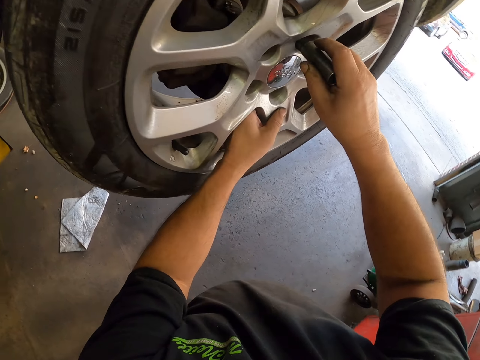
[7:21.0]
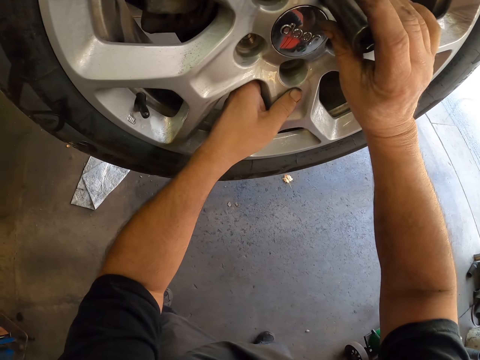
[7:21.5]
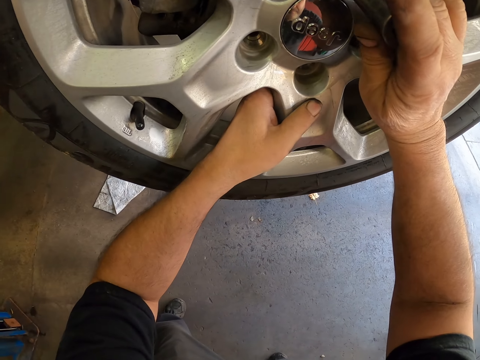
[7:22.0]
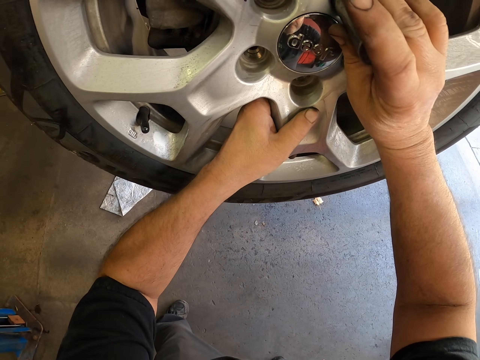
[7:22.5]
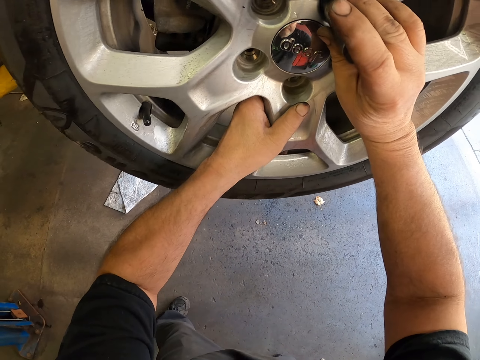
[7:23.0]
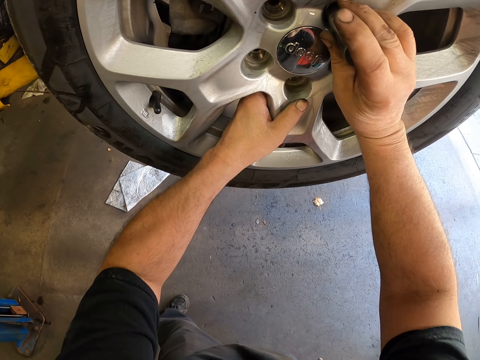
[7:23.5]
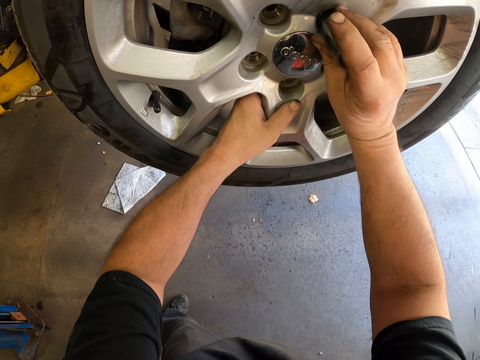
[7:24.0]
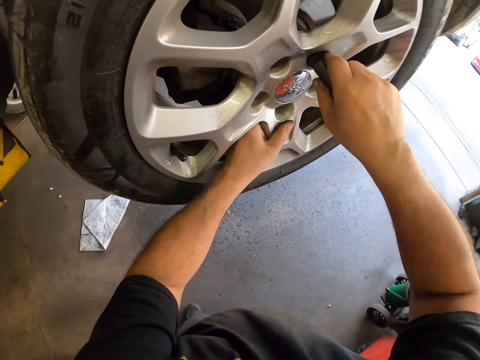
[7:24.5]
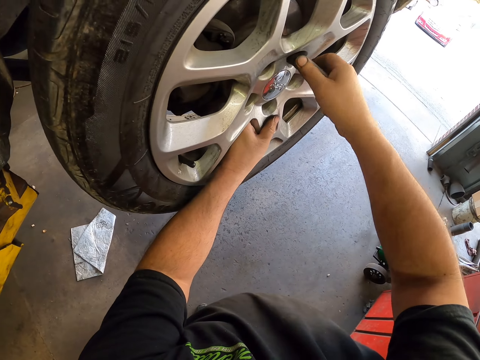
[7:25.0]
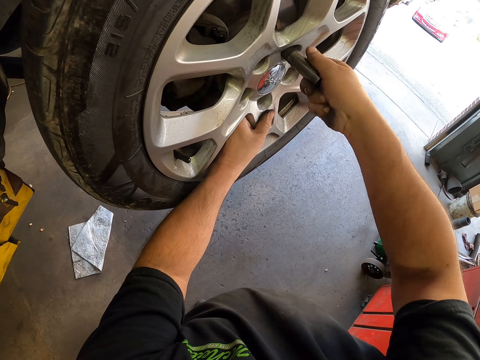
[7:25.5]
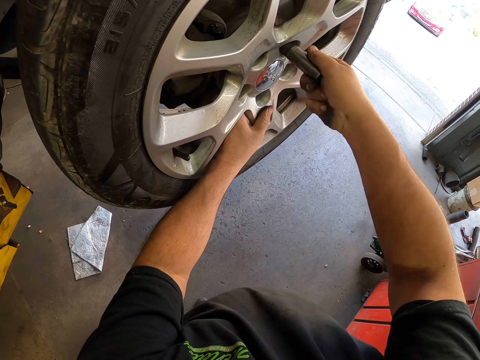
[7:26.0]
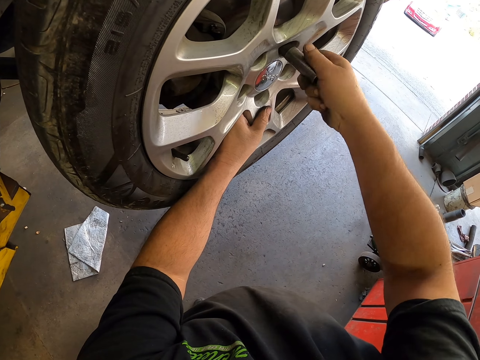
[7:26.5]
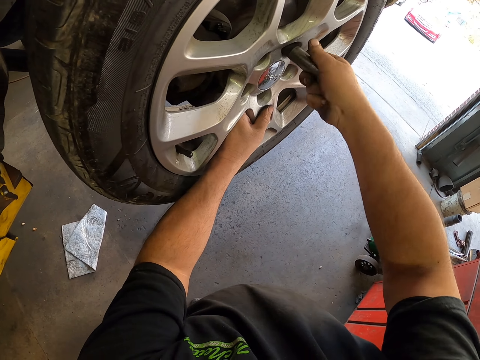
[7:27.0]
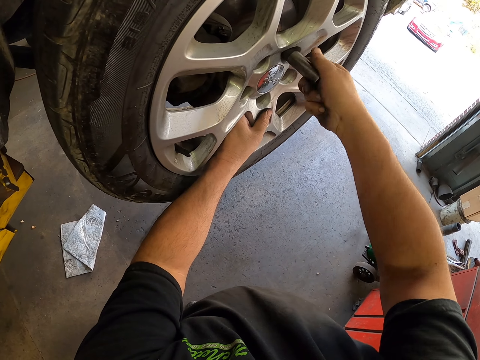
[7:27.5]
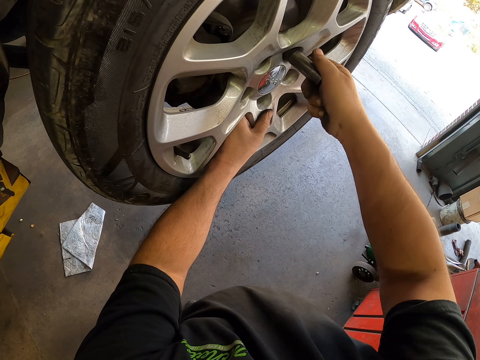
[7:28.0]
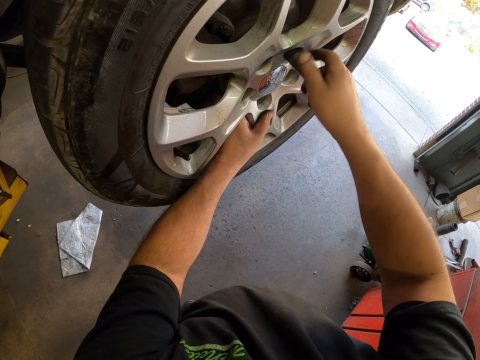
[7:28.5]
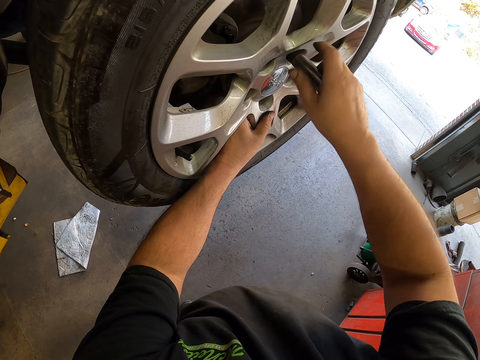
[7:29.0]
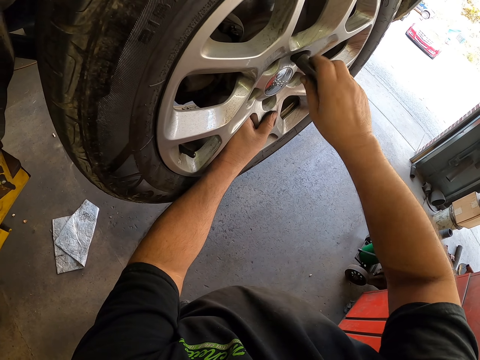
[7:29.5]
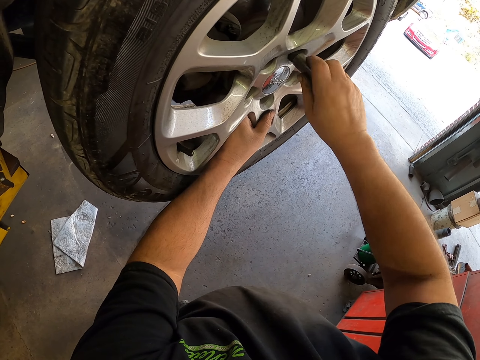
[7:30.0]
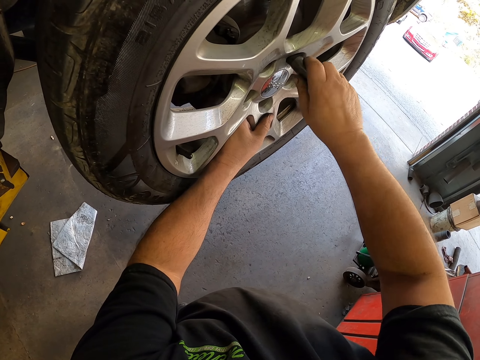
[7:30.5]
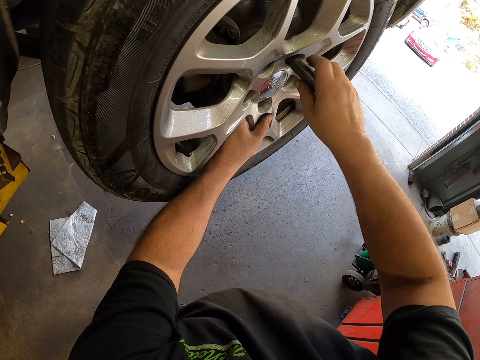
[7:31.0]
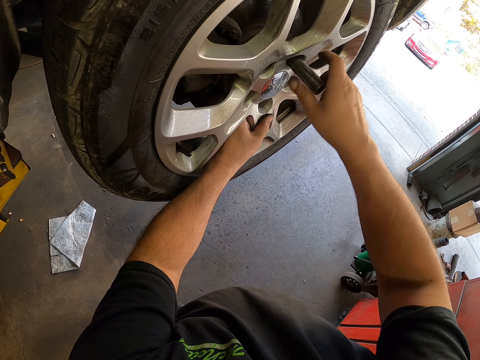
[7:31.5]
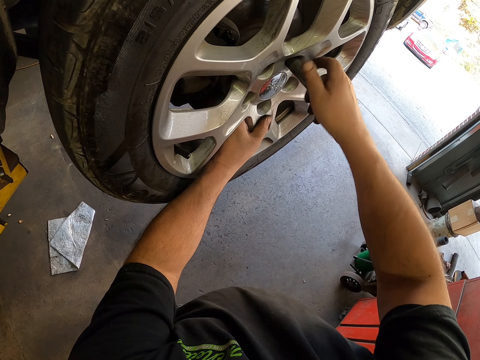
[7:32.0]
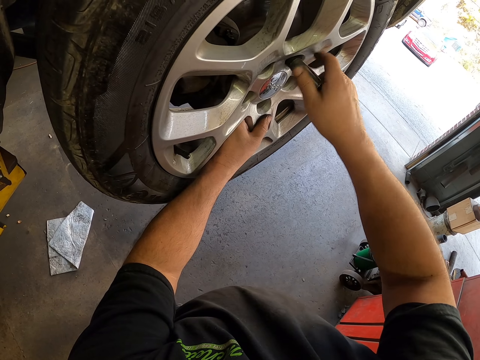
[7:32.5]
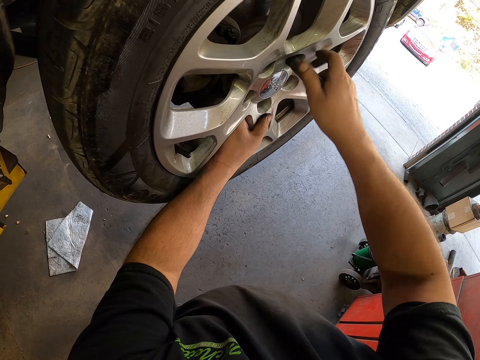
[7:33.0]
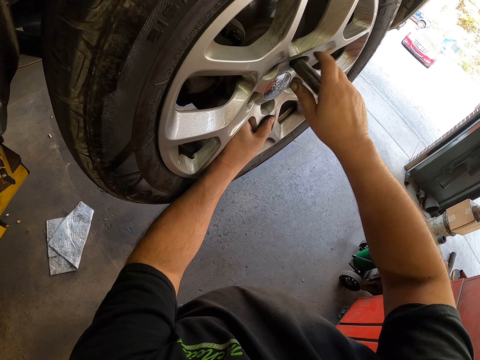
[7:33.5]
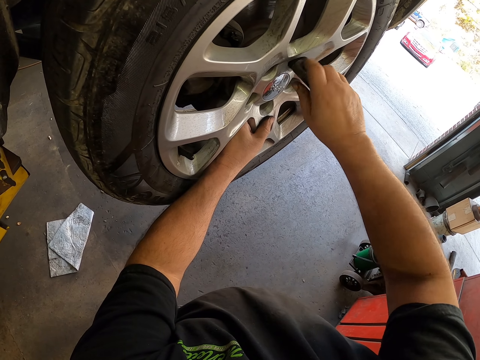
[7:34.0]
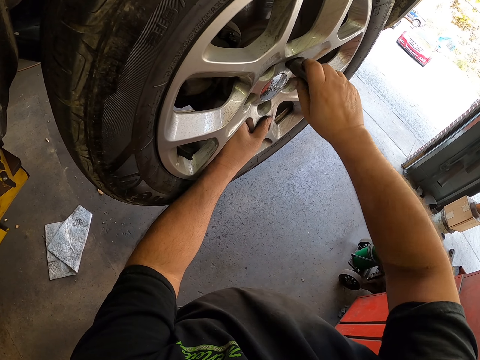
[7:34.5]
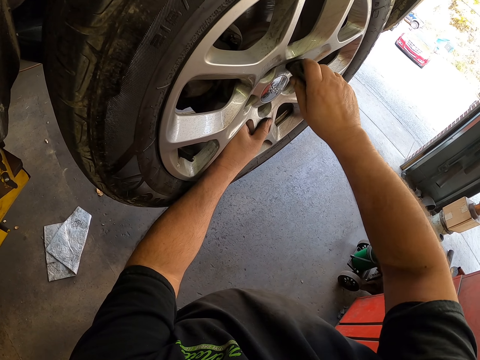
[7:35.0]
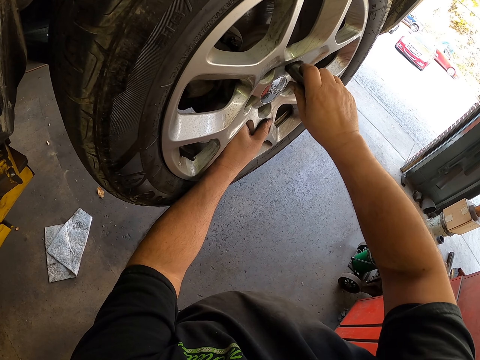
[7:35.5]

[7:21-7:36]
The camera wearer shakes the tire. They tighten the lug bolt.

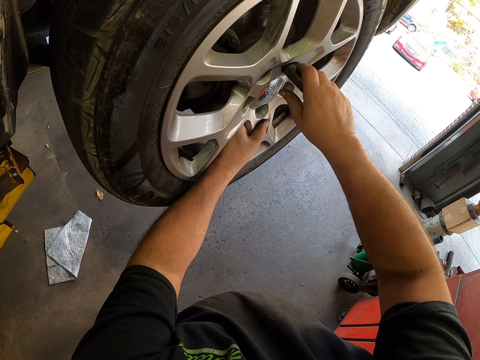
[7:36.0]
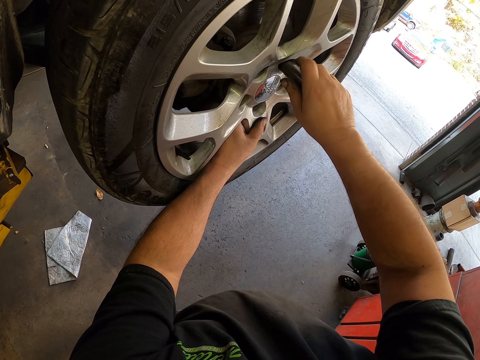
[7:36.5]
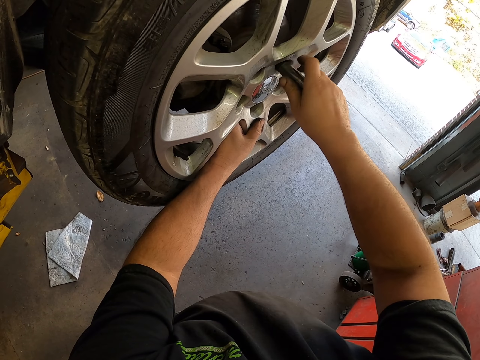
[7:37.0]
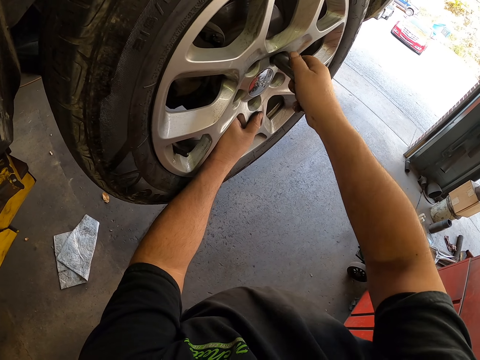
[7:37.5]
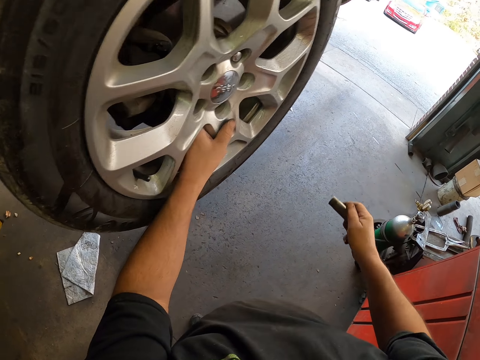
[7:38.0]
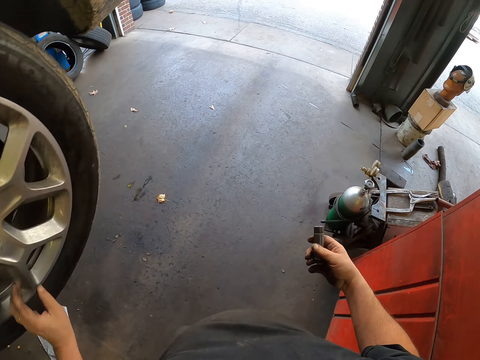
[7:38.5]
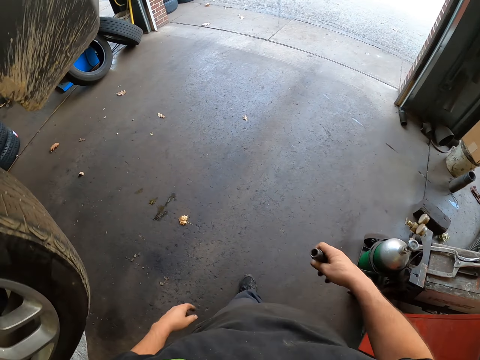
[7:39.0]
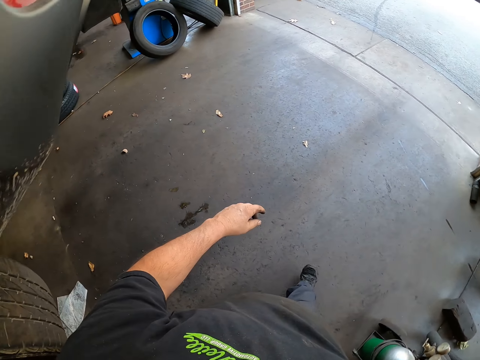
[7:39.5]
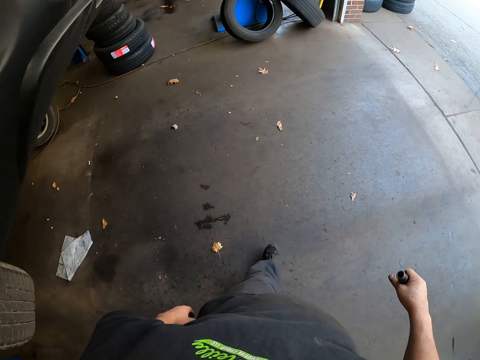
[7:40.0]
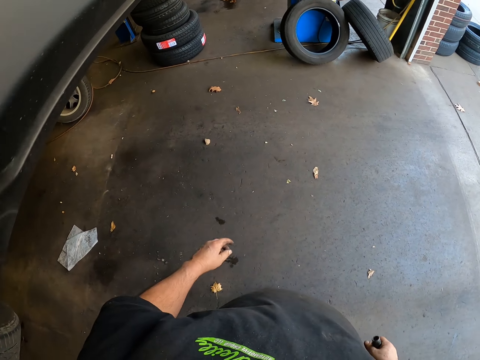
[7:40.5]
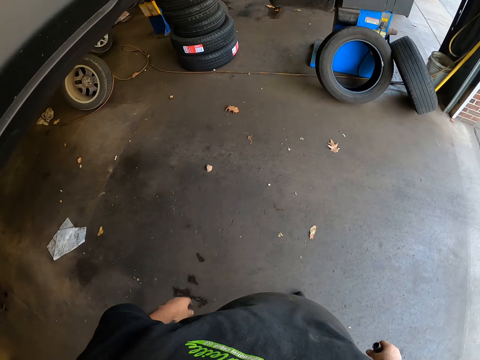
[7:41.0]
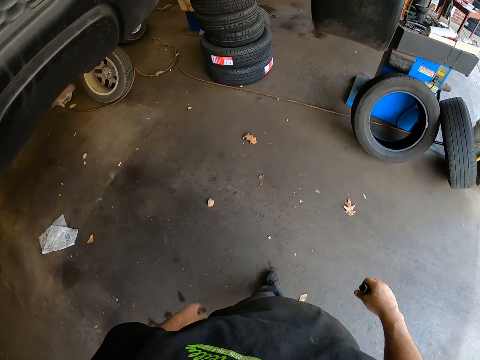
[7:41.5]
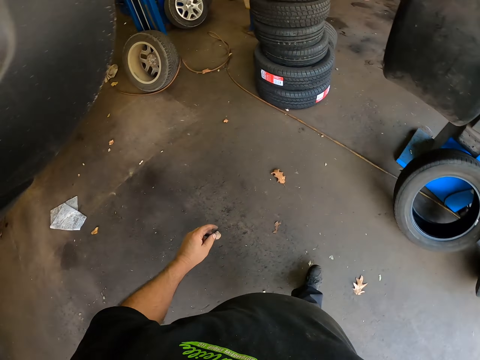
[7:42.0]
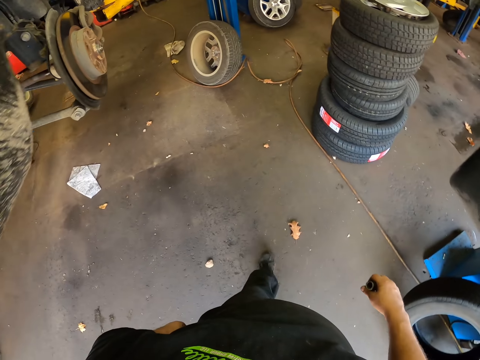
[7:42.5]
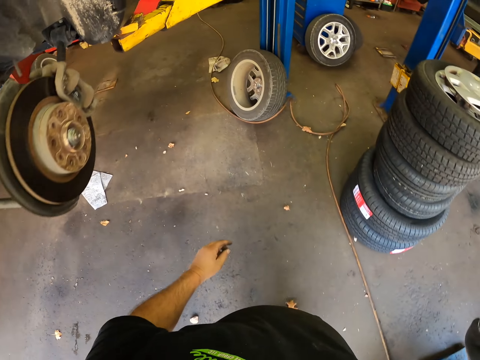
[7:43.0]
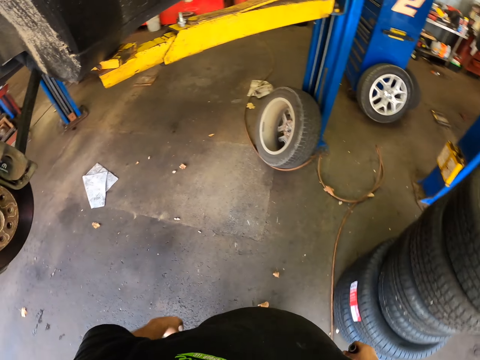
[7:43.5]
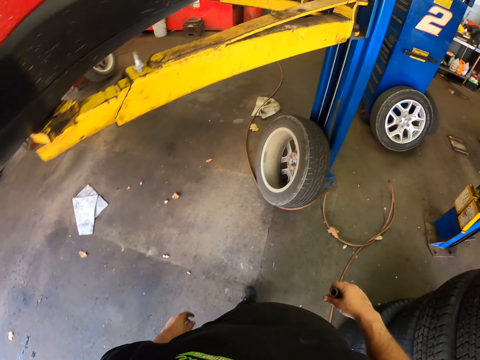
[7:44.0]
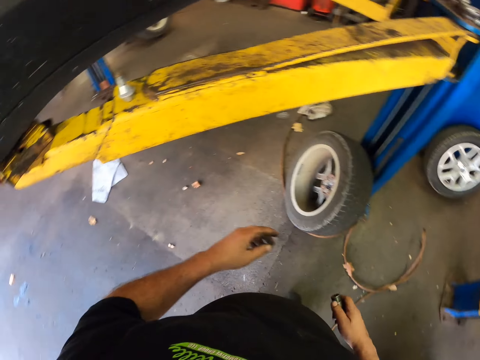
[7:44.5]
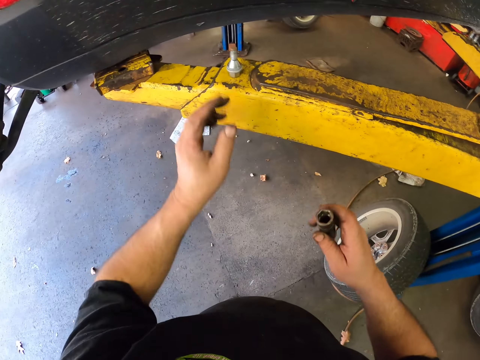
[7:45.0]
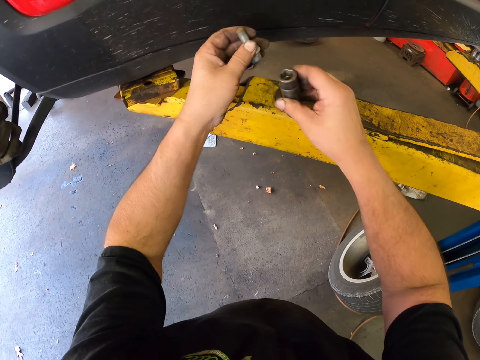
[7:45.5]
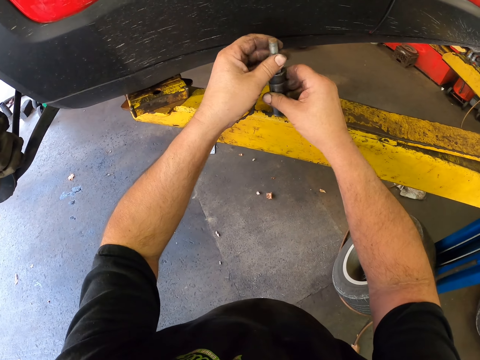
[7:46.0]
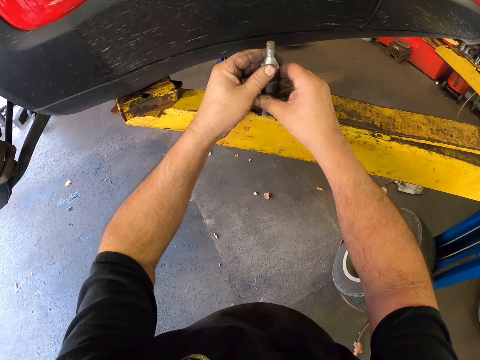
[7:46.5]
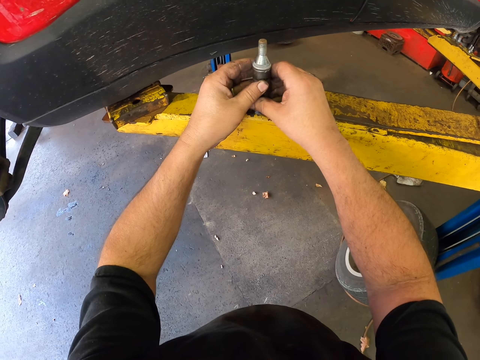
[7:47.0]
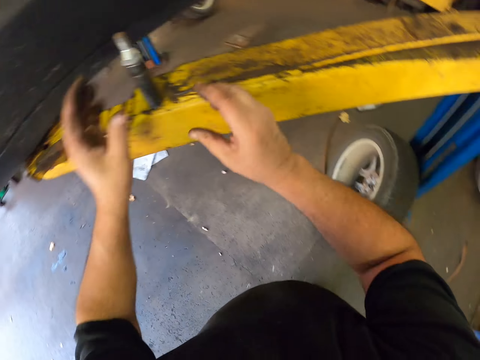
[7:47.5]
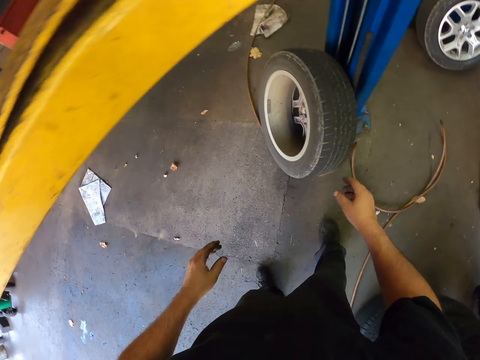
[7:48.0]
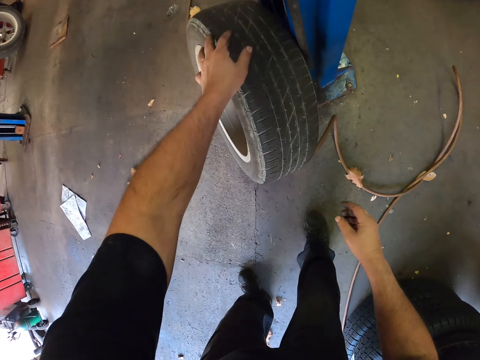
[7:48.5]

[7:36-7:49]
The camera wearer walks in the room. They pick up a lug bolt. They fix something with both hands. They put the lug bolt in the lug socket.
